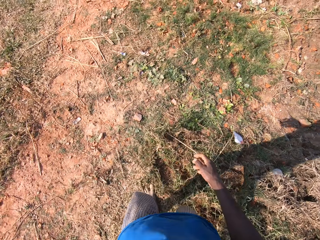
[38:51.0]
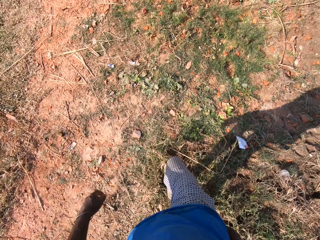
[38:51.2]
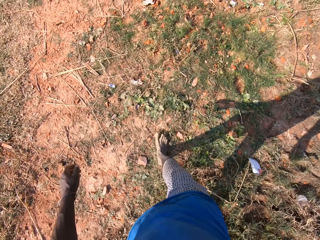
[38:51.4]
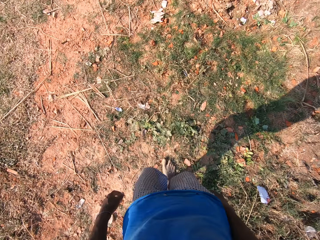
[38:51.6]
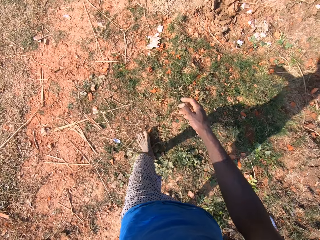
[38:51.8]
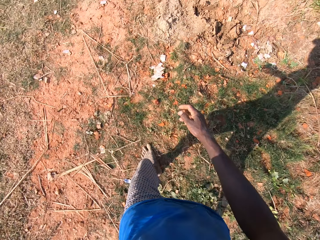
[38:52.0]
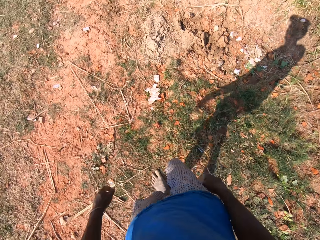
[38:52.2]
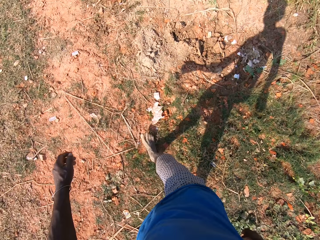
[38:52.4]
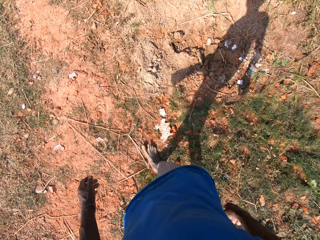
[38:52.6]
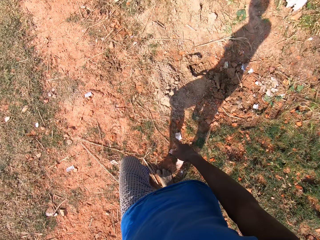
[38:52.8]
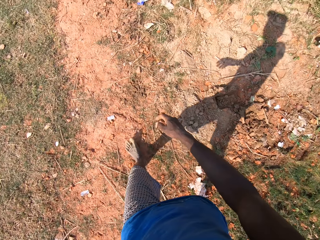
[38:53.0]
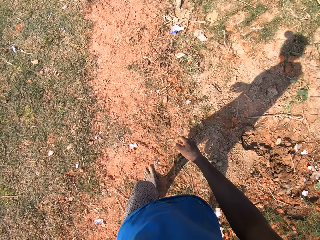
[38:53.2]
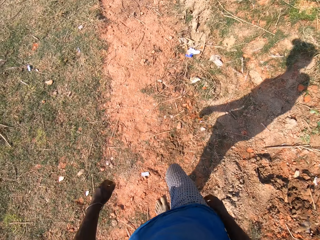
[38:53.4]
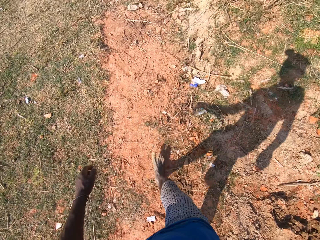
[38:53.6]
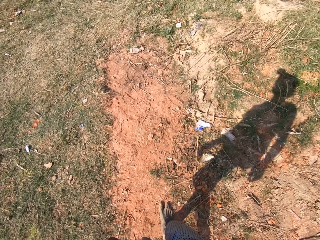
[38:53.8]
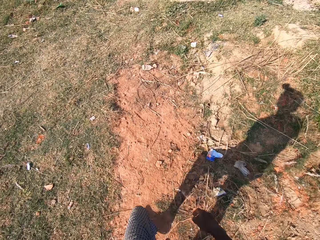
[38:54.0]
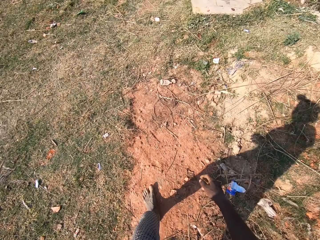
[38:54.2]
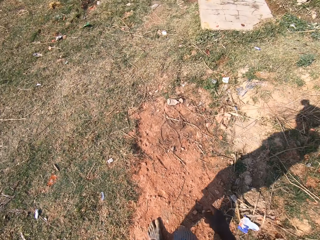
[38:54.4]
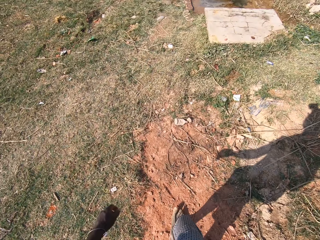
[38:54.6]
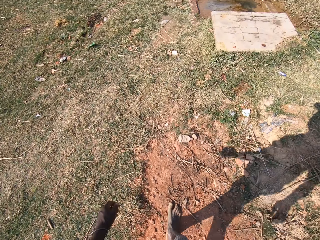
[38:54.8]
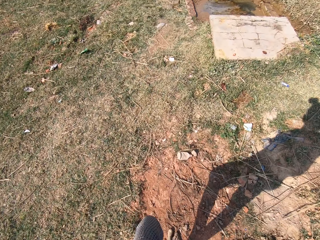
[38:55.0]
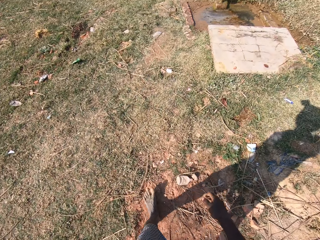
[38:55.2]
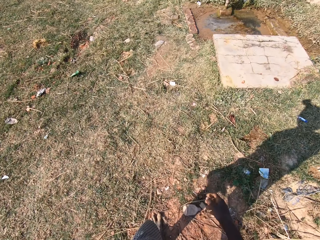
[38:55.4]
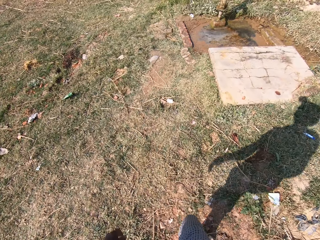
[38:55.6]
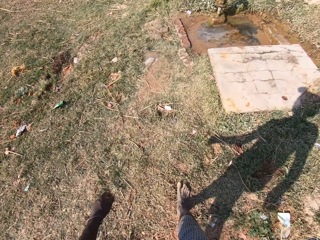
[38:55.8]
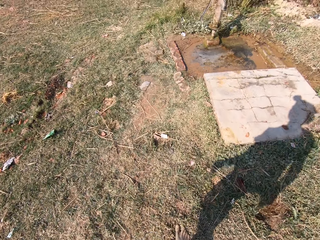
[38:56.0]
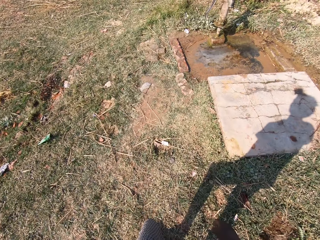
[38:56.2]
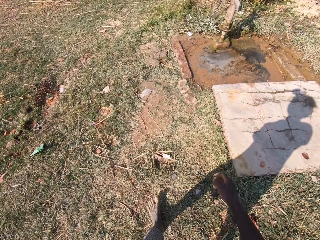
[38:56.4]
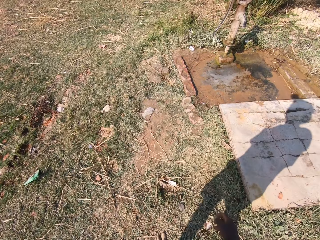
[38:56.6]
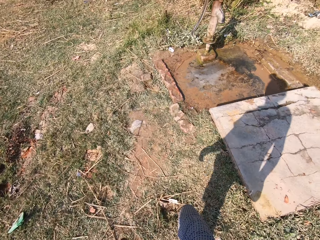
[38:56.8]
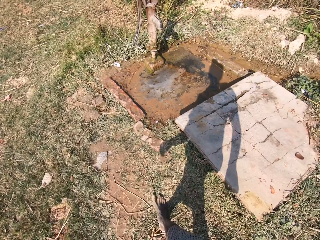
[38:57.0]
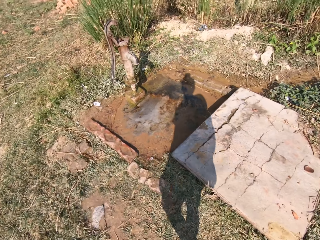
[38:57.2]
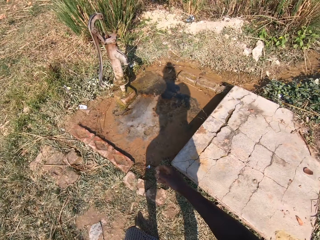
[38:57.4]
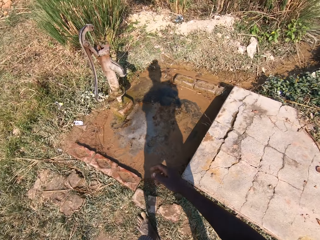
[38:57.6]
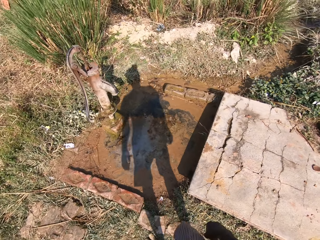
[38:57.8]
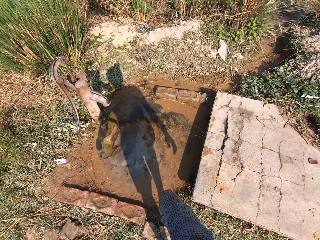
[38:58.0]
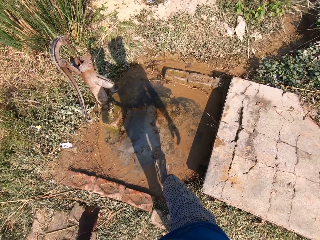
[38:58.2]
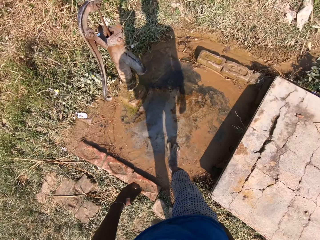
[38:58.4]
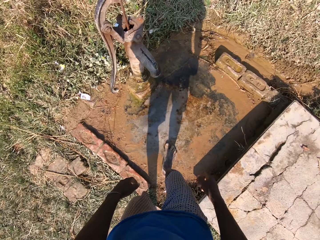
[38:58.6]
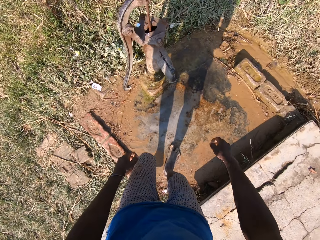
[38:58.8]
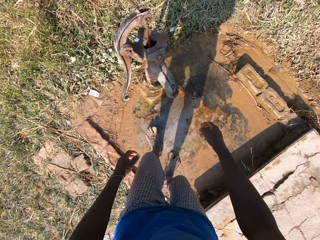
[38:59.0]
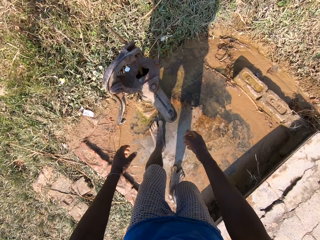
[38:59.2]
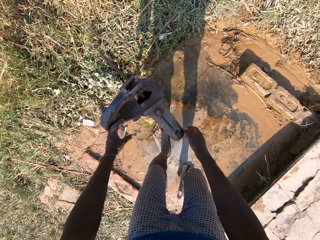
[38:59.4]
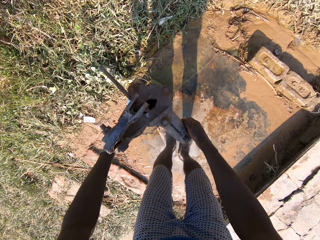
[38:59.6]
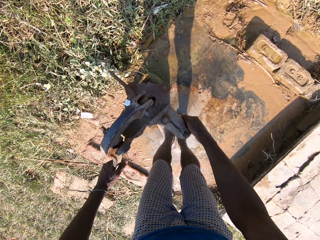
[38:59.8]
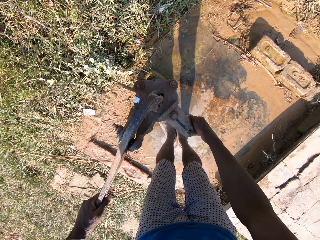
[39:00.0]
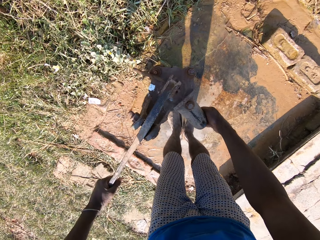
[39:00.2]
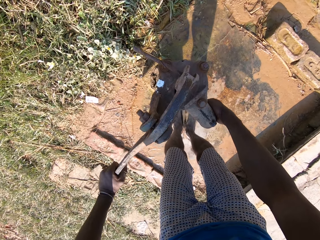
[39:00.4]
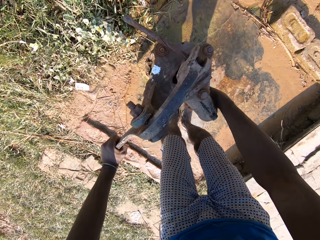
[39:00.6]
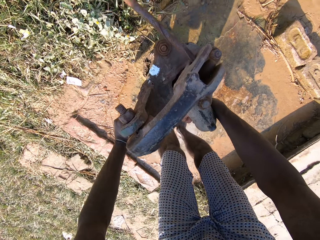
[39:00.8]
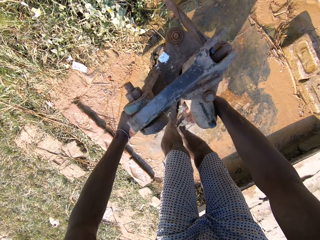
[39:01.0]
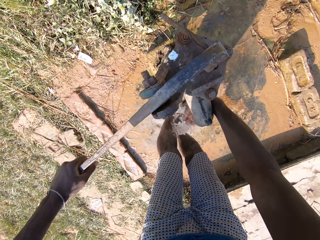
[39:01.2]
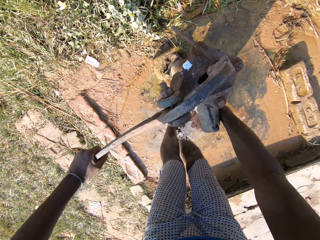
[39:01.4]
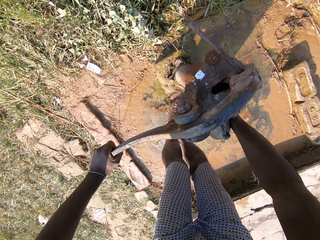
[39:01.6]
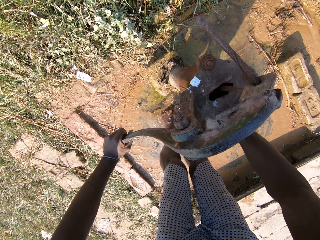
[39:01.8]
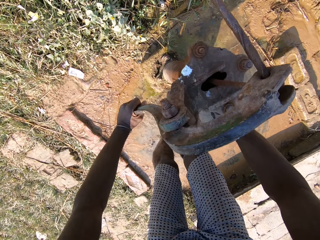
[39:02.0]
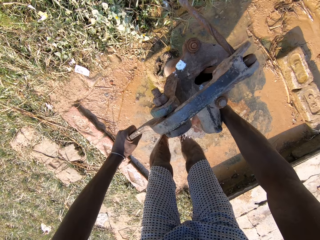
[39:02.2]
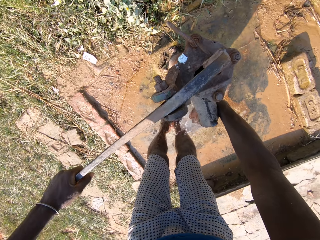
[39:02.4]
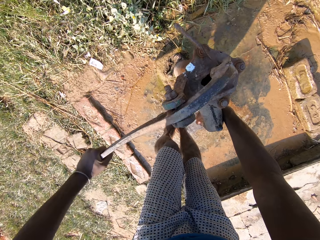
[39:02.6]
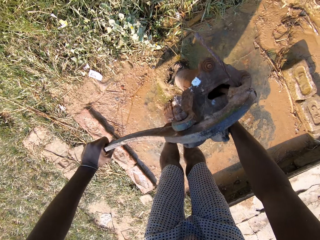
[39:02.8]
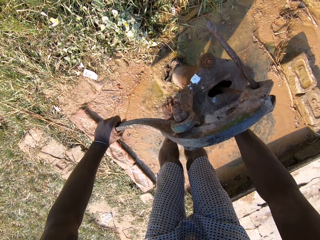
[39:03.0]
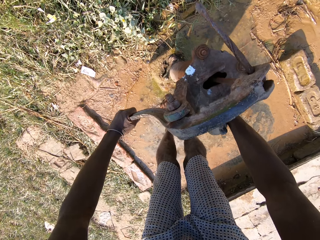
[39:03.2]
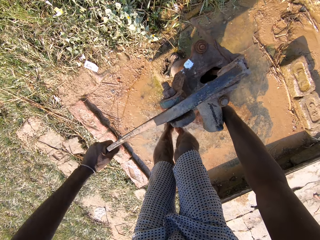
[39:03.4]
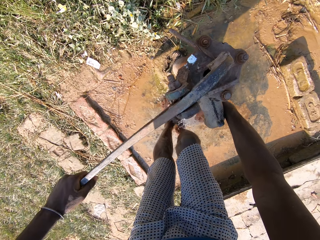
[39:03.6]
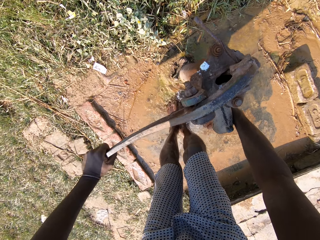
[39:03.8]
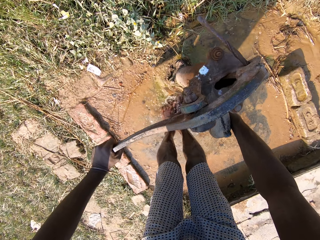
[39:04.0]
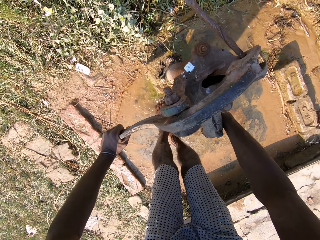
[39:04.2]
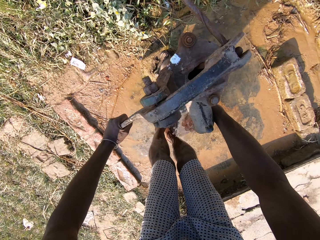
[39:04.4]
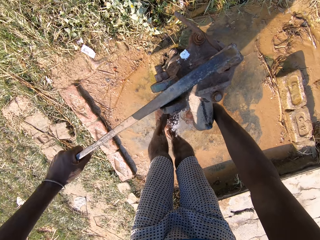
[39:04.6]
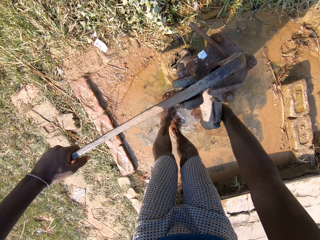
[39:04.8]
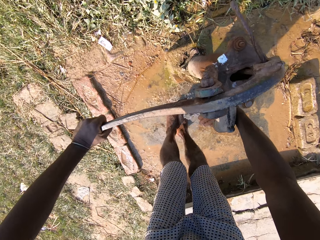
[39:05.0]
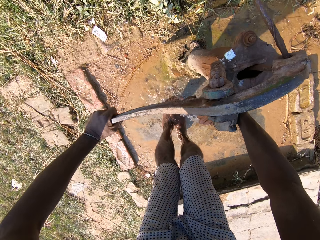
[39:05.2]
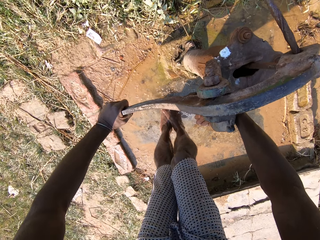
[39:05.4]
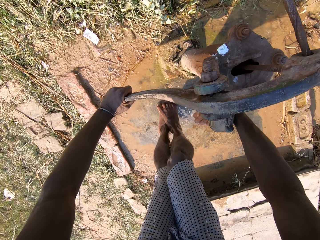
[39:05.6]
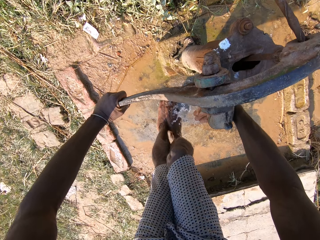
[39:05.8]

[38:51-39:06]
The camera wearer walks around. They lift a tap on the well. They hold the water pump. They pump the water with hands. They scrub legs on the ground.

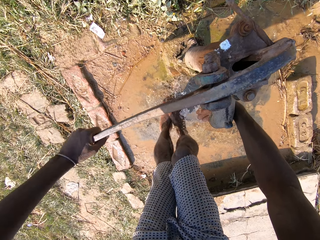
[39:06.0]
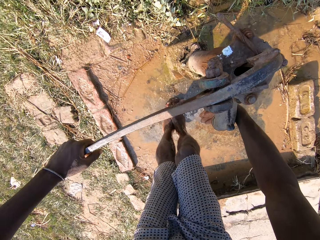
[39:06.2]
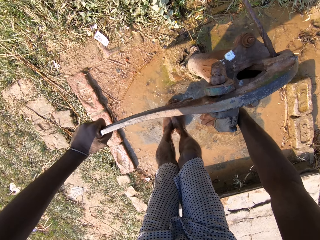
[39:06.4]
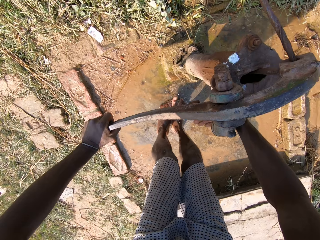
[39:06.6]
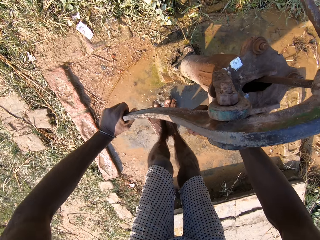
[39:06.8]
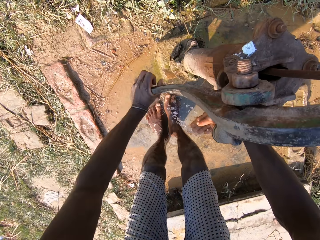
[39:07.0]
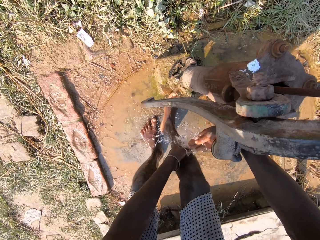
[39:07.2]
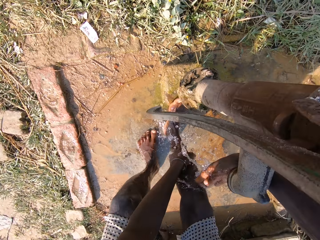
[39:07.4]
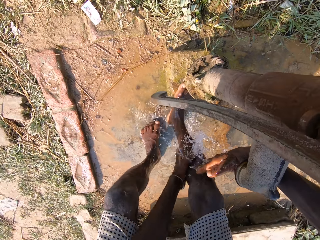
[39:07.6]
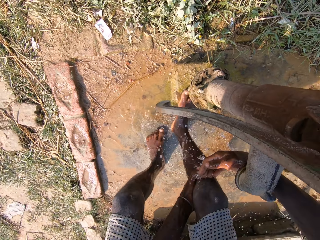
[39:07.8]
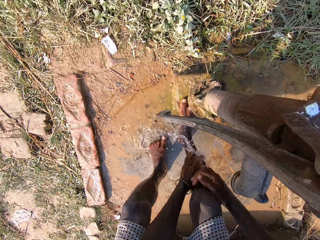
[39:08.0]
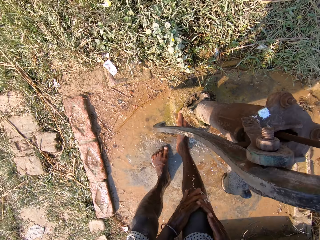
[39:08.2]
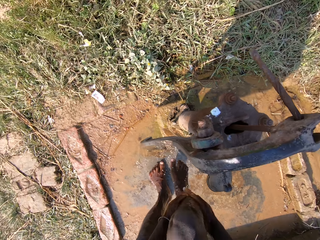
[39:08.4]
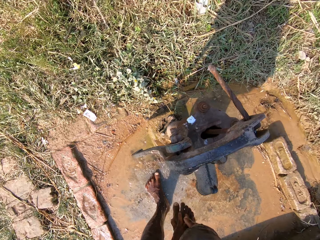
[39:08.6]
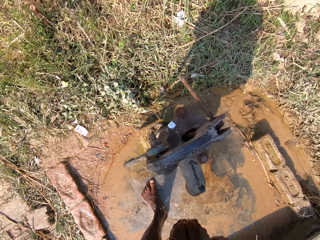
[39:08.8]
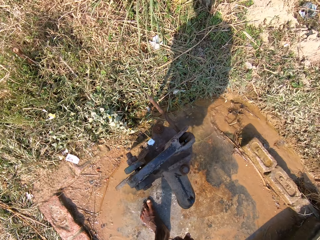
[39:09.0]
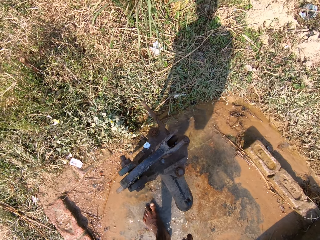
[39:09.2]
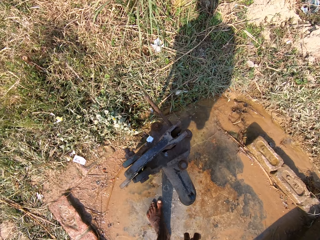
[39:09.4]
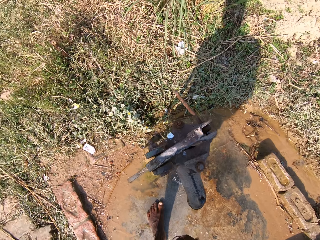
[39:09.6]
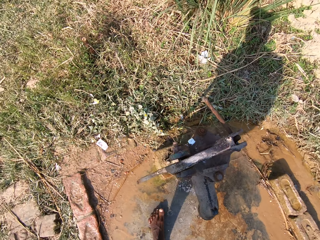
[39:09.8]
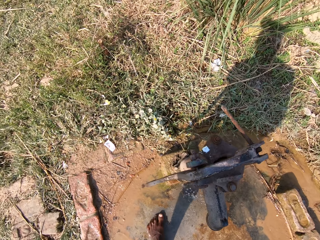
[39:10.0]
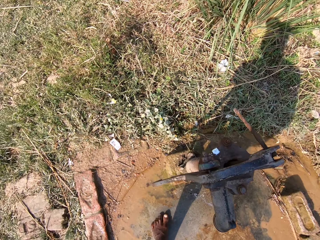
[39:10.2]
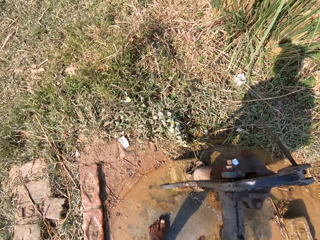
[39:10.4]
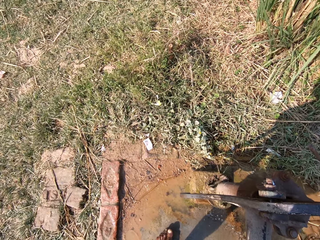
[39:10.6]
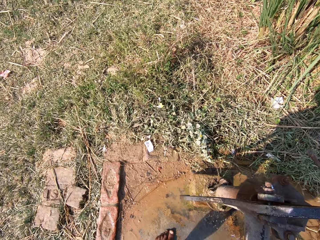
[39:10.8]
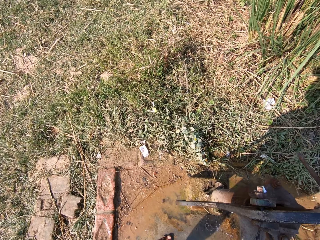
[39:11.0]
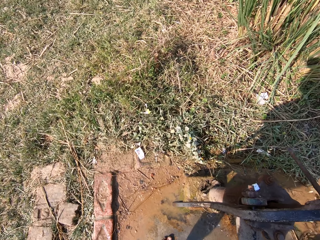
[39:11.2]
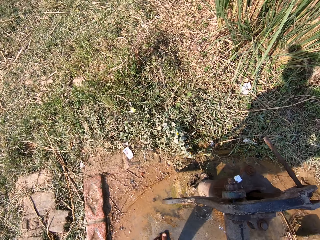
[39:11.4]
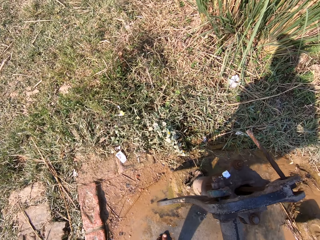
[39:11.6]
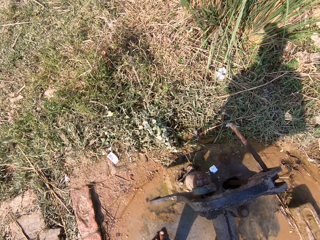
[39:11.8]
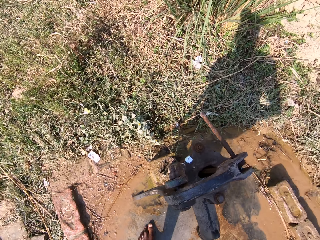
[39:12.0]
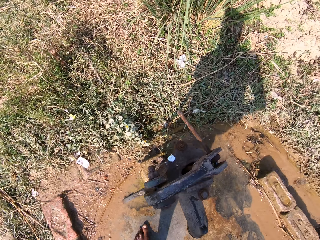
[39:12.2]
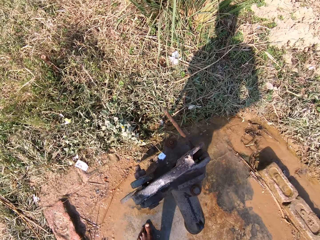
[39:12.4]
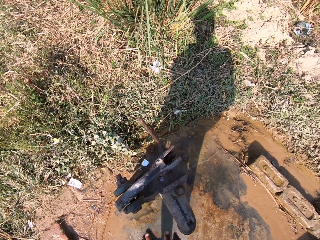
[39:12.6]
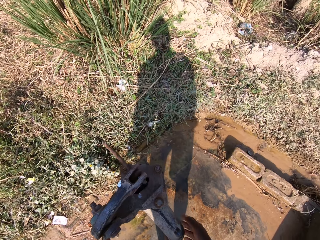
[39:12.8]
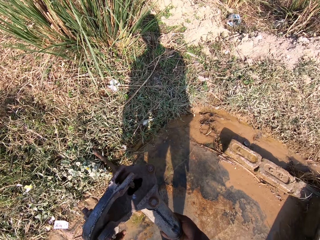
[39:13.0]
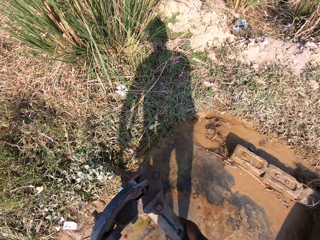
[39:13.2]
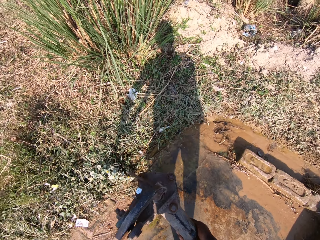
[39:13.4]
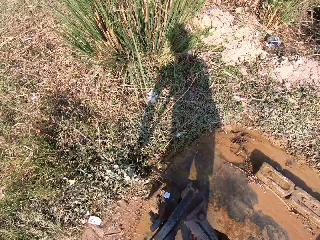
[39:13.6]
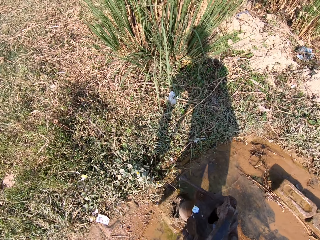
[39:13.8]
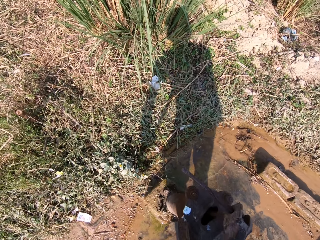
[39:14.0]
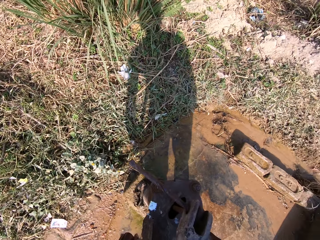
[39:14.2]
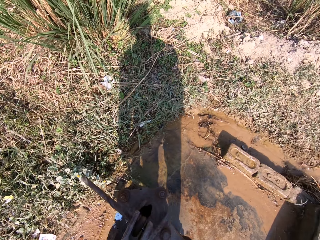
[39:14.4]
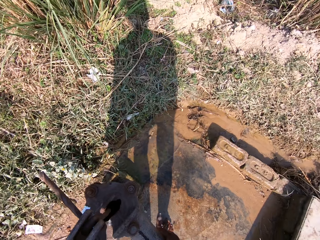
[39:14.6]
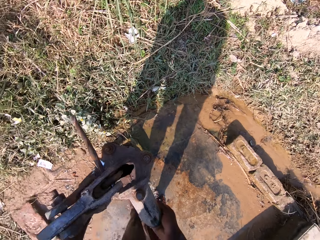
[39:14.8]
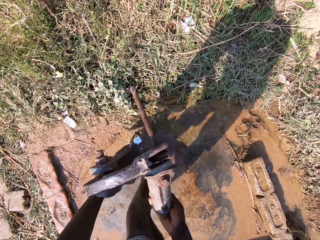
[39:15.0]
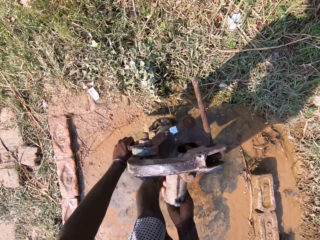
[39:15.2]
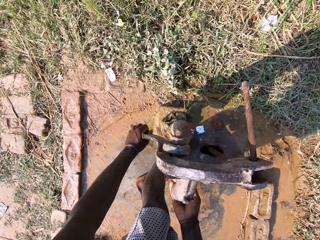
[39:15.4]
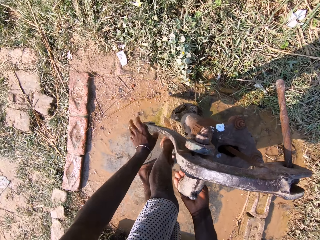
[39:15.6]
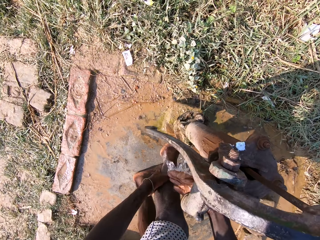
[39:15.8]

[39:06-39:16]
The camera wearer washes the legs. They wash the hands with water. They talk. They look around. They pump the water with hands.
